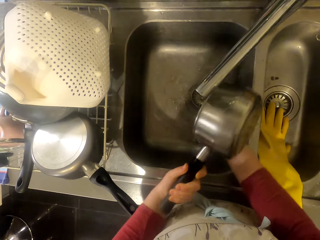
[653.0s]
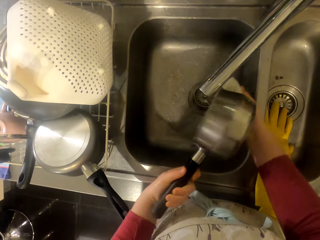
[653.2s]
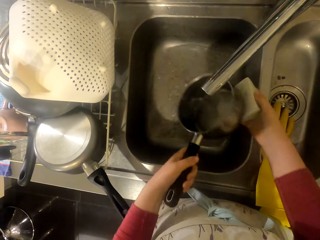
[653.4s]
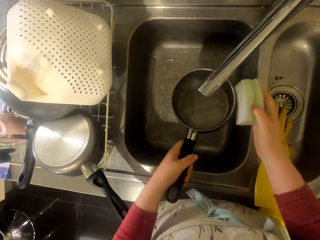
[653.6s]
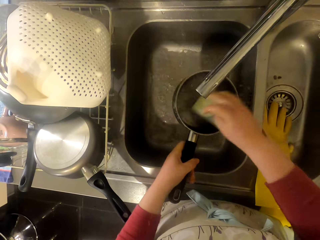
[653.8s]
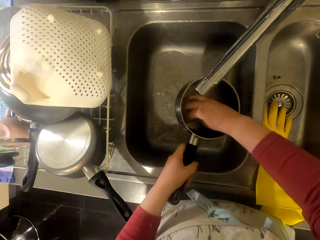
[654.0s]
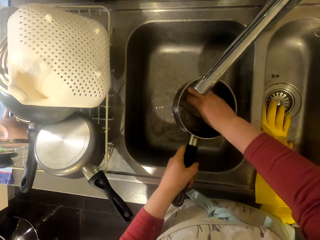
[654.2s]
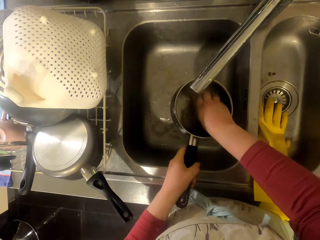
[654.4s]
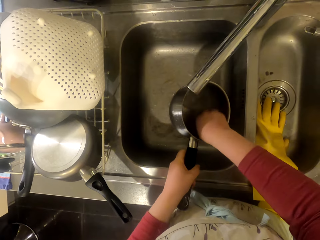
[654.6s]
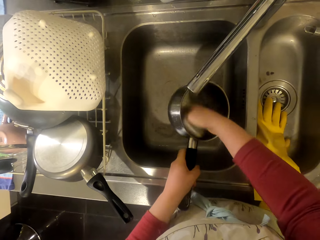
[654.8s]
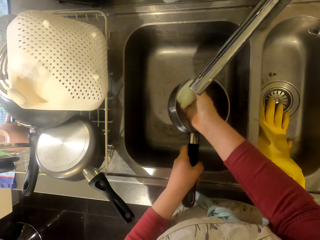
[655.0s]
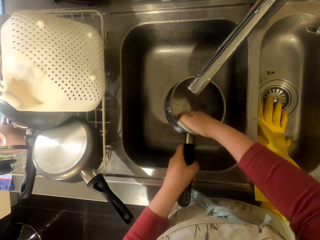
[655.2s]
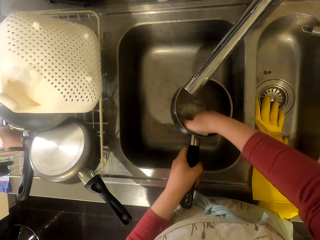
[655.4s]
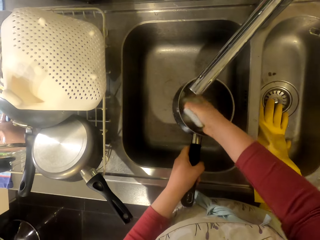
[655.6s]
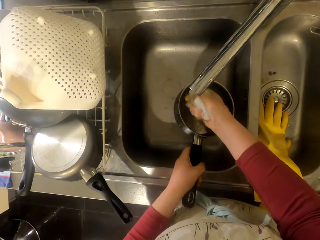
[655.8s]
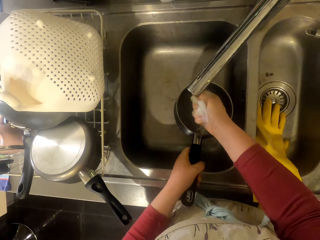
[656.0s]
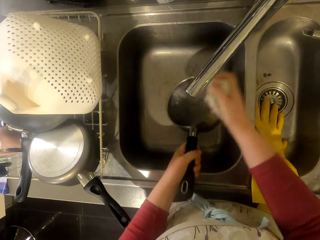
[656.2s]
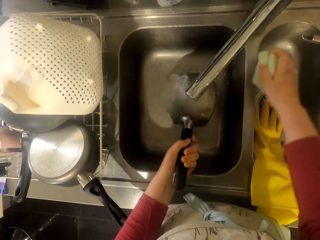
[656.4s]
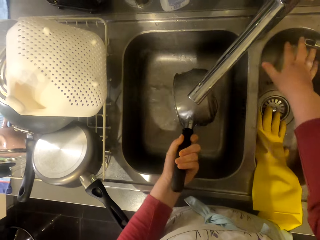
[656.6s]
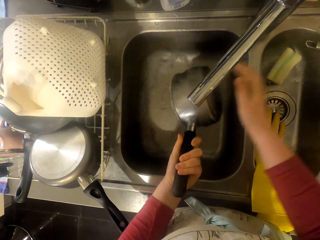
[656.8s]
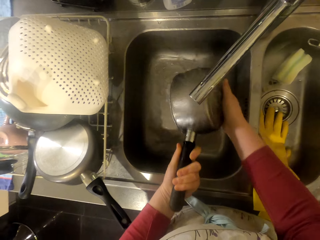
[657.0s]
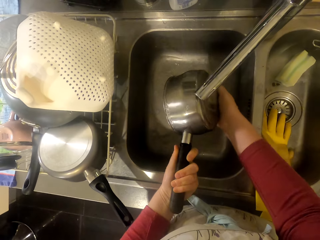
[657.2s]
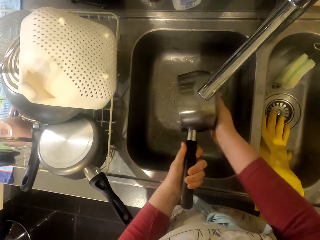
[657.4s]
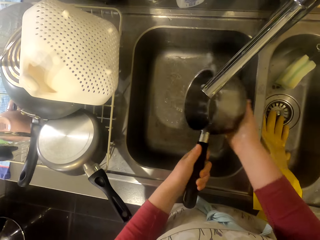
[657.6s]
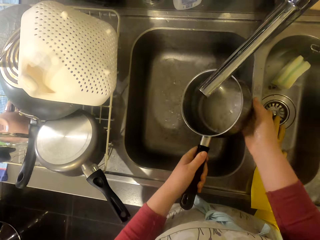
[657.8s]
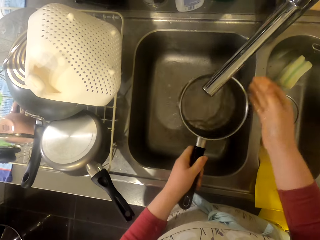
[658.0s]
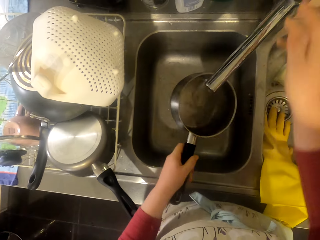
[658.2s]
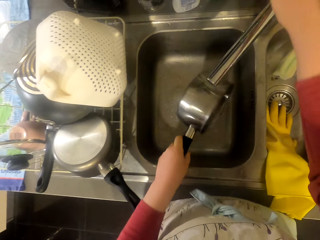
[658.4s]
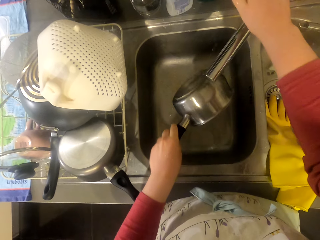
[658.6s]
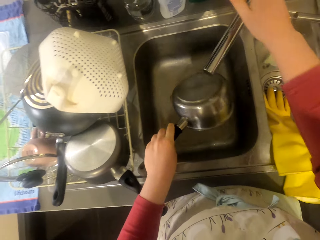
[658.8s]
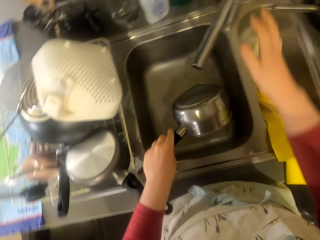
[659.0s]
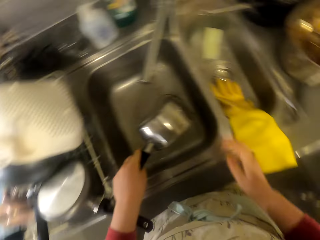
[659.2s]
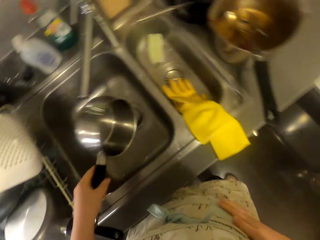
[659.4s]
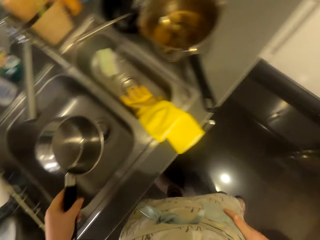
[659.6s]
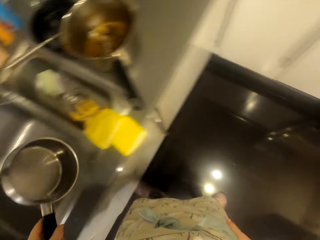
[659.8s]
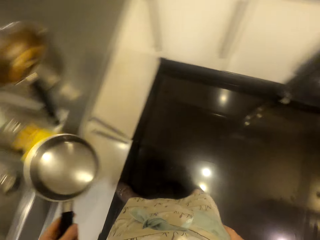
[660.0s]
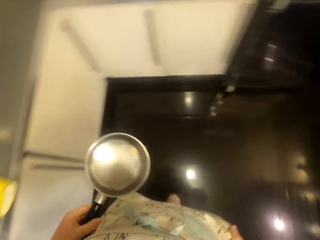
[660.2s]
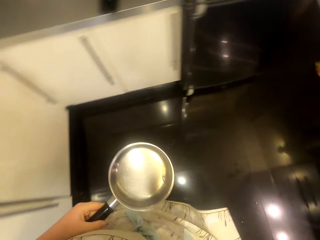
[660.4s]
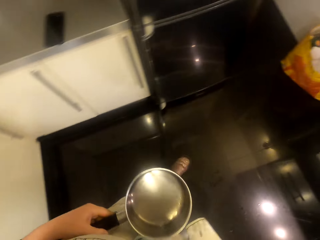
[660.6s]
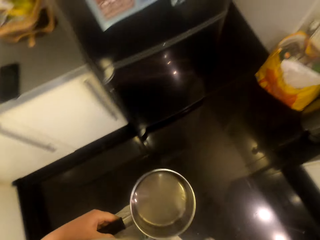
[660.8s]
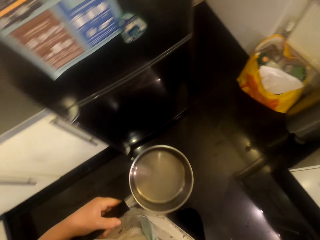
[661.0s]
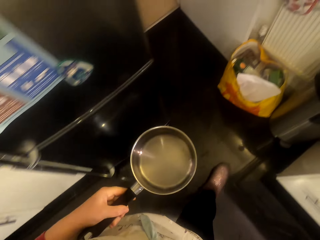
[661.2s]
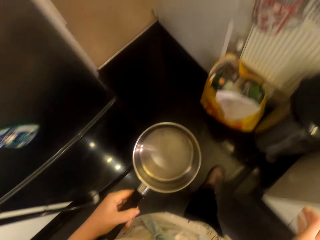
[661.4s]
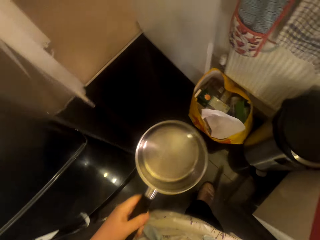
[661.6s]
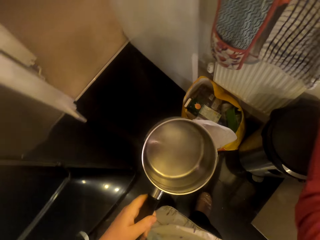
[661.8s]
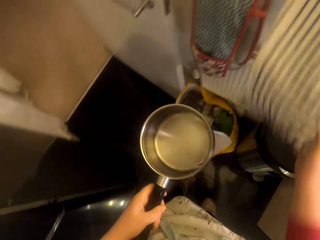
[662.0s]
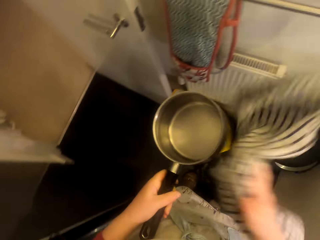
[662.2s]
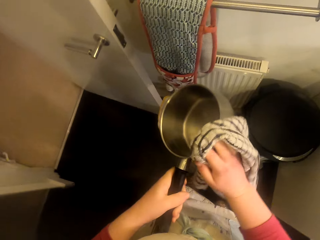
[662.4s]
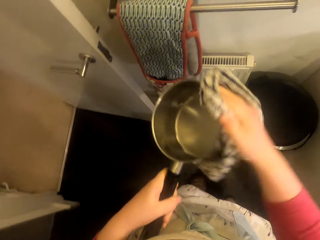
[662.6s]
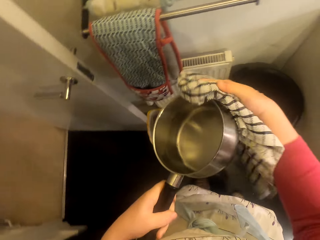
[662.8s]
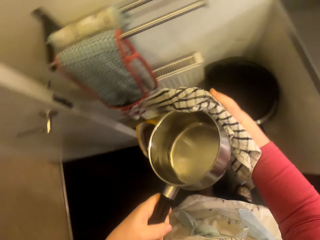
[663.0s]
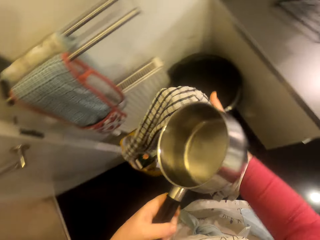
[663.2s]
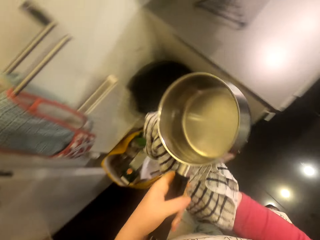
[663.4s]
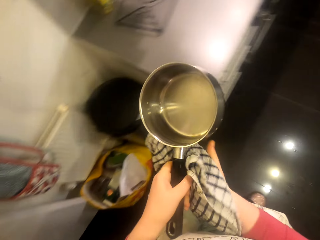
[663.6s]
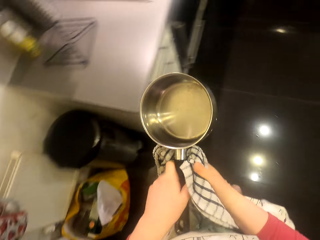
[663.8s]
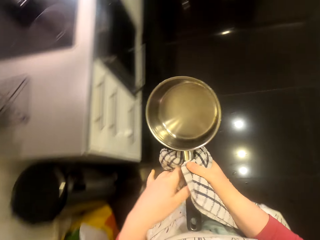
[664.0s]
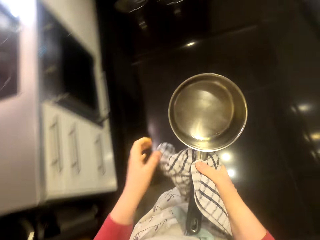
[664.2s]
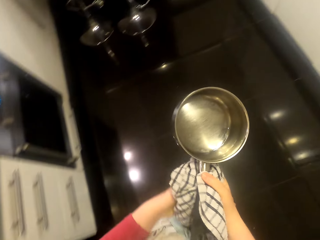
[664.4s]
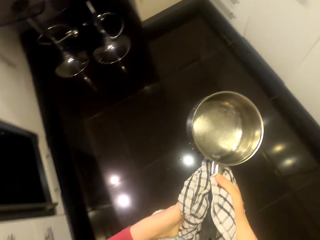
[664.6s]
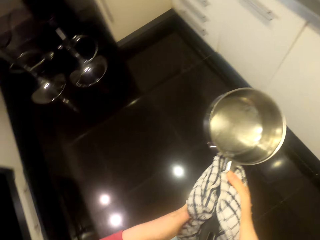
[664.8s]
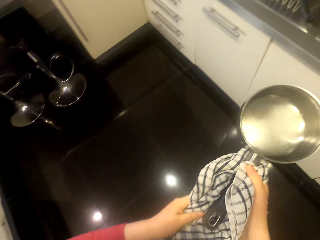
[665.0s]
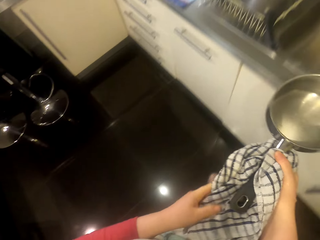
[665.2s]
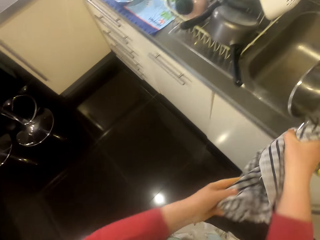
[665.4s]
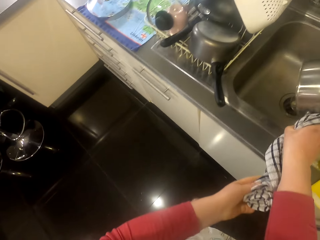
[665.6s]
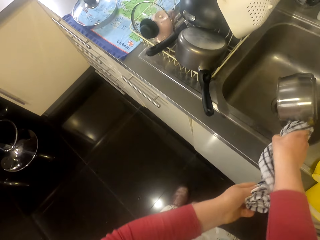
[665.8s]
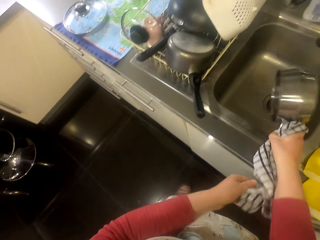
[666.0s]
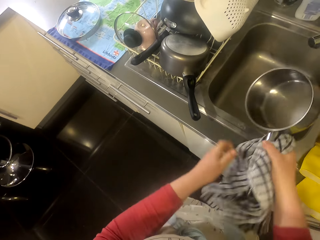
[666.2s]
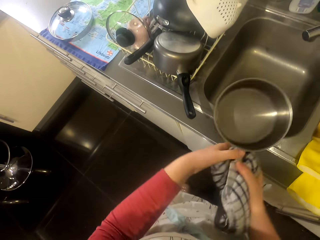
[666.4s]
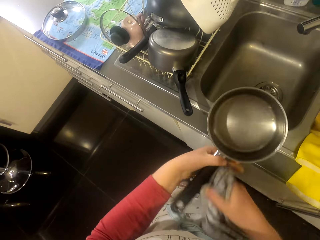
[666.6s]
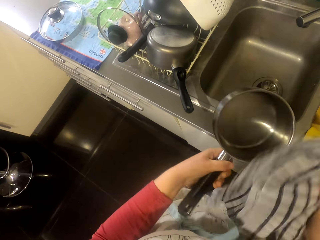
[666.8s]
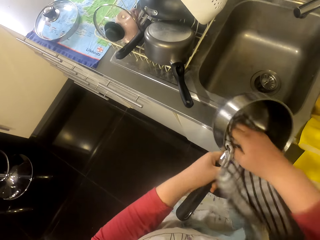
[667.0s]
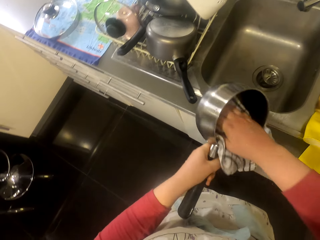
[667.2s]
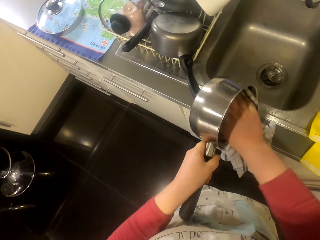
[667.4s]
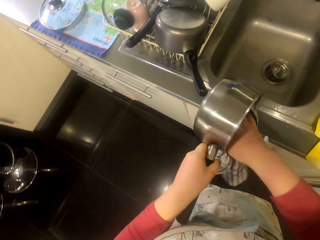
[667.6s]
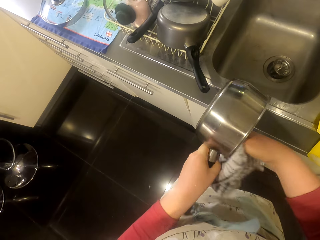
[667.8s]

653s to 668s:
The camera wearer puts the cleaning sponge in the sink. They wash the cooking pan. They close the water tap. They walk around the room. They pick up the towel. They dry the cooking pan with the towel. They pour water in the sink.

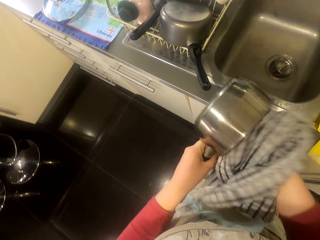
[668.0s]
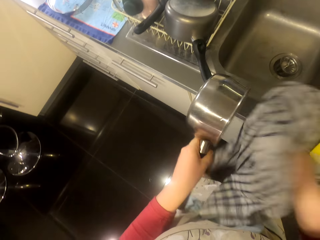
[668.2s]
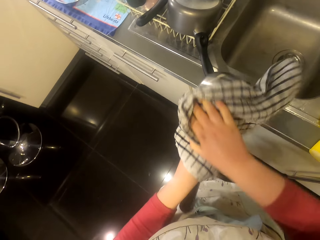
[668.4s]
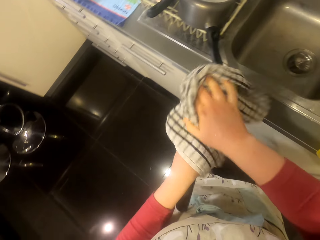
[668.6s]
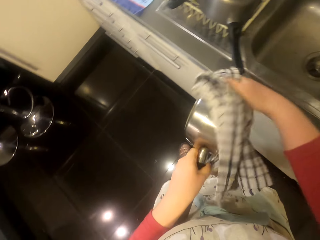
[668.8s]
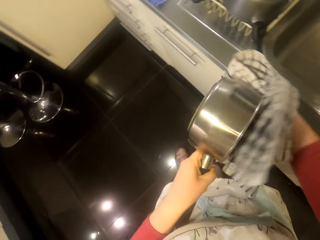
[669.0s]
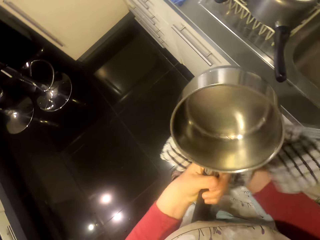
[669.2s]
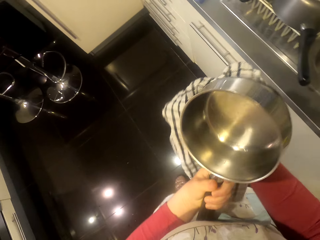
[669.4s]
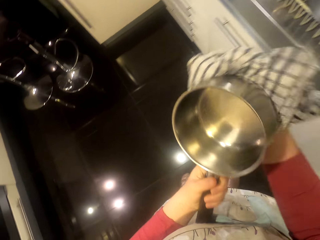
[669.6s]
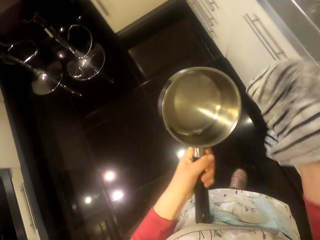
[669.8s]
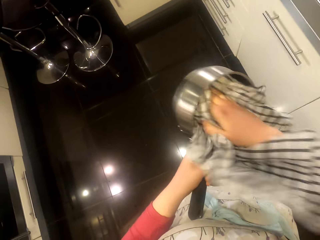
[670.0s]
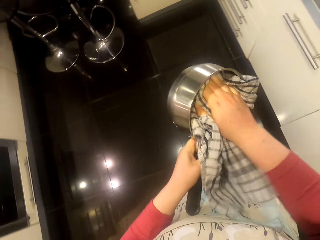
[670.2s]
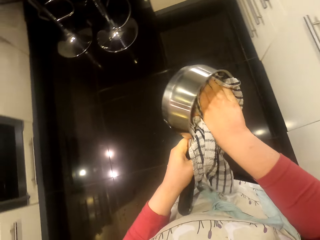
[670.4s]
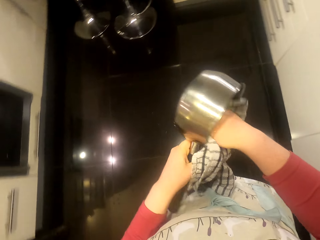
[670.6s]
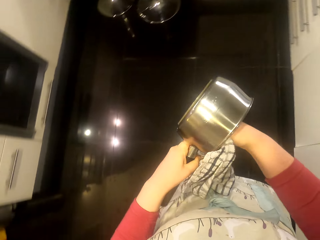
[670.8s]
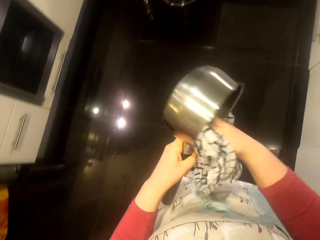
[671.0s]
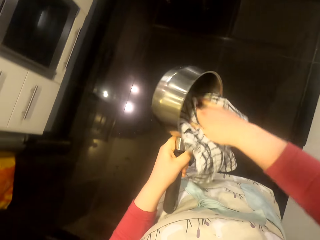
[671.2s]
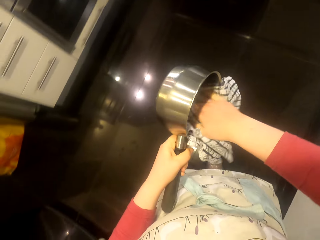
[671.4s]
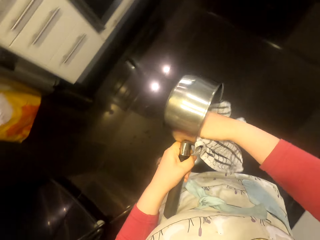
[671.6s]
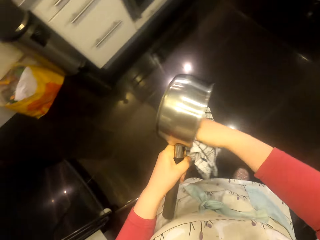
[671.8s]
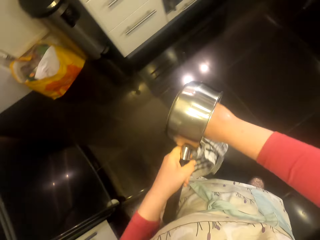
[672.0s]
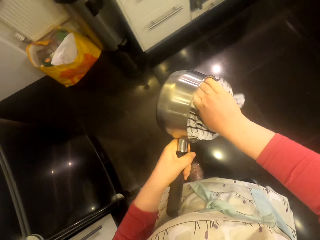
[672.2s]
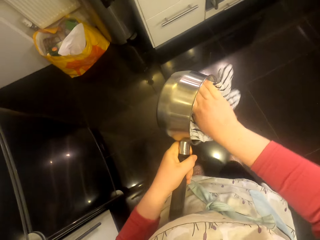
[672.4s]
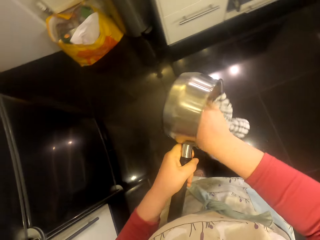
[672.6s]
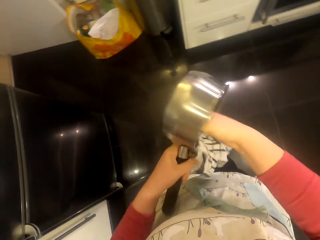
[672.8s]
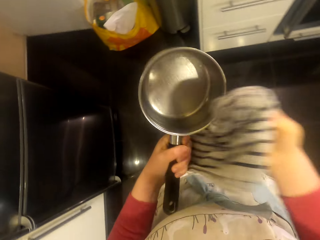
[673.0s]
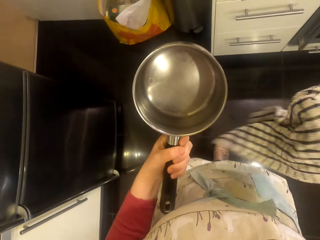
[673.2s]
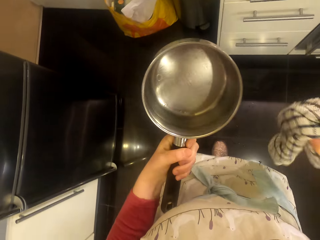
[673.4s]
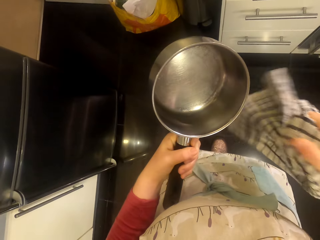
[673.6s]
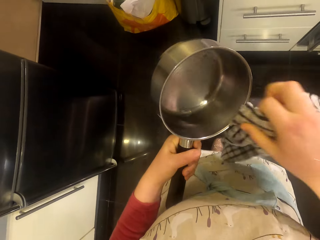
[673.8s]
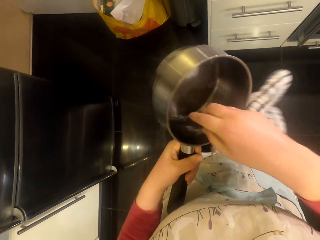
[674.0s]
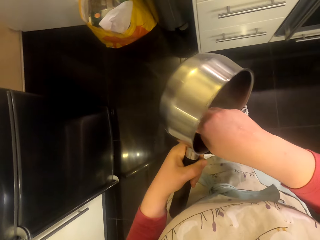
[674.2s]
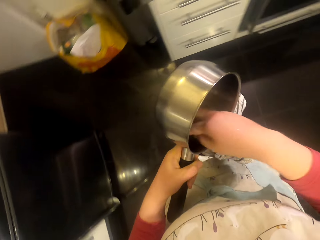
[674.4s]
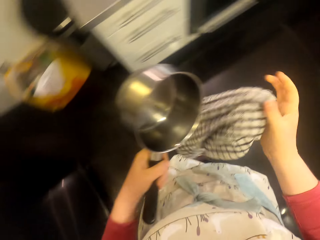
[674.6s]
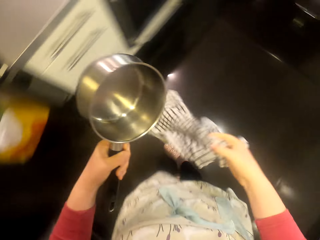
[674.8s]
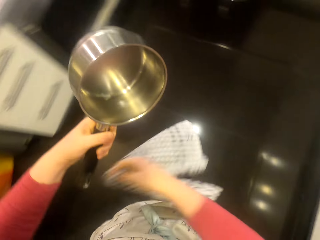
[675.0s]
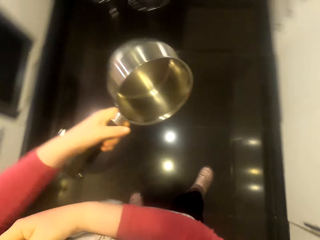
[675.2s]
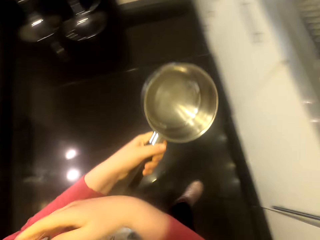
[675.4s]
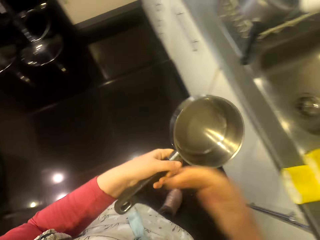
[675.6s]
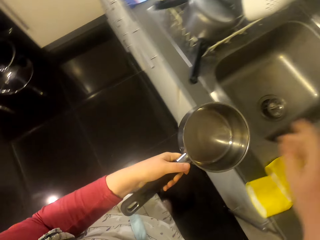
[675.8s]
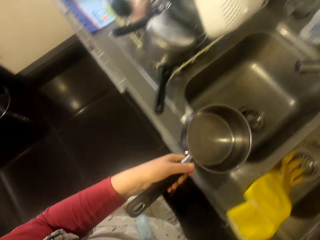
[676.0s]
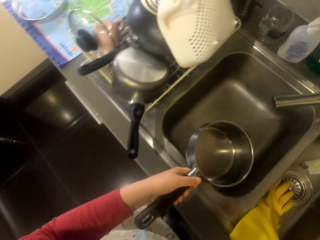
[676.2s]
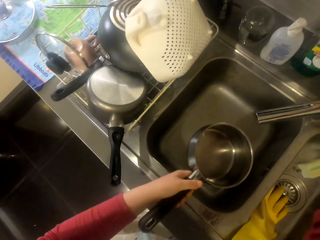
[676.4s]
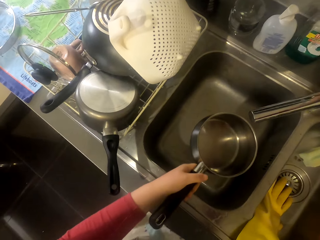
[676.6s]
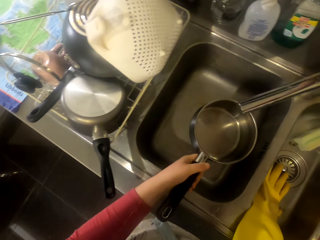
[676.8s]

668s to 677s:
The camera wearer wipes the pot pan with a towel. They walk around the room.
